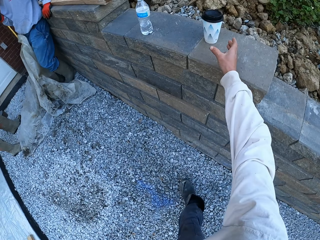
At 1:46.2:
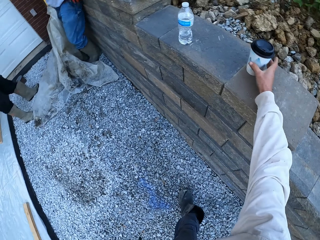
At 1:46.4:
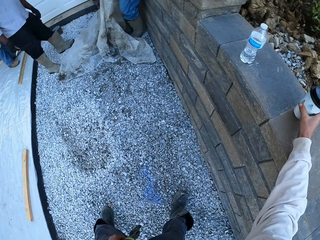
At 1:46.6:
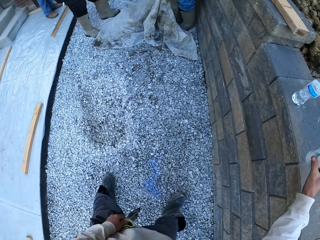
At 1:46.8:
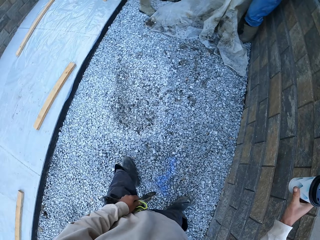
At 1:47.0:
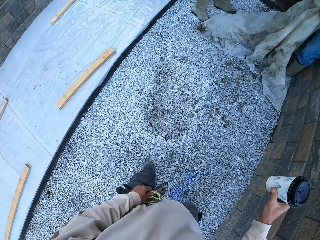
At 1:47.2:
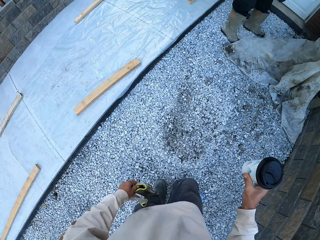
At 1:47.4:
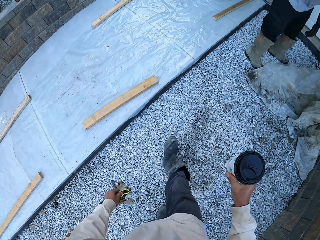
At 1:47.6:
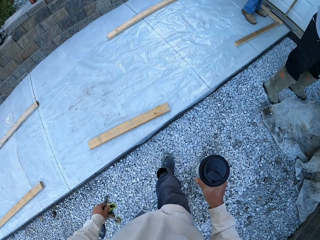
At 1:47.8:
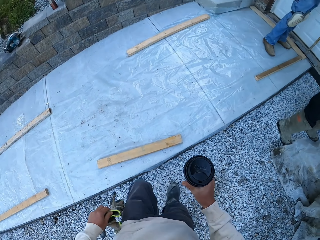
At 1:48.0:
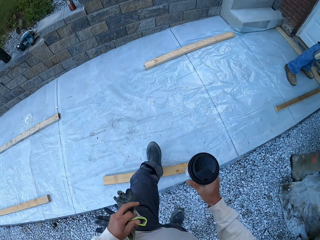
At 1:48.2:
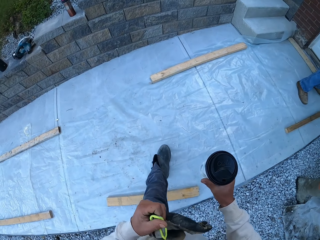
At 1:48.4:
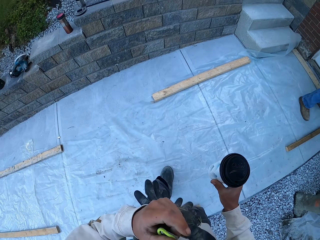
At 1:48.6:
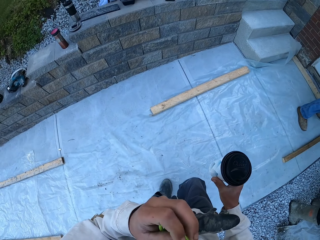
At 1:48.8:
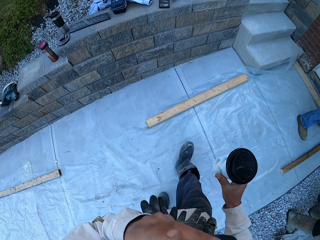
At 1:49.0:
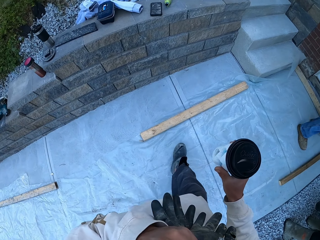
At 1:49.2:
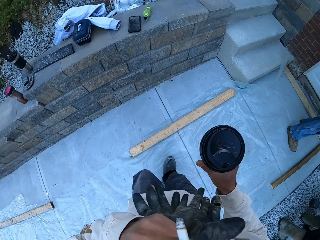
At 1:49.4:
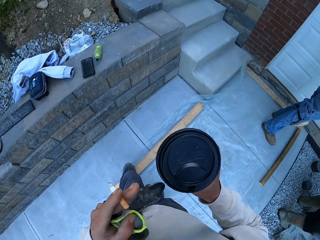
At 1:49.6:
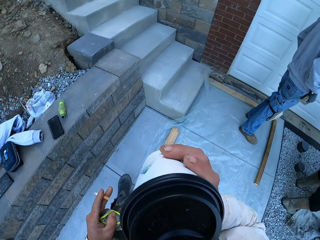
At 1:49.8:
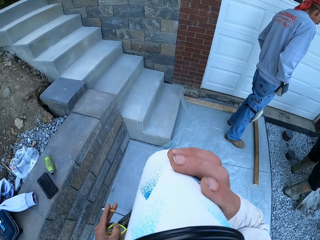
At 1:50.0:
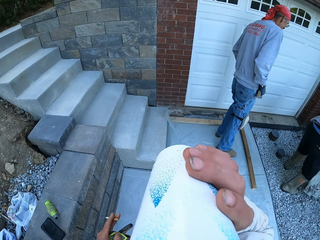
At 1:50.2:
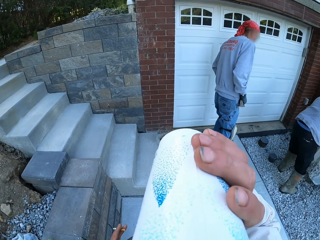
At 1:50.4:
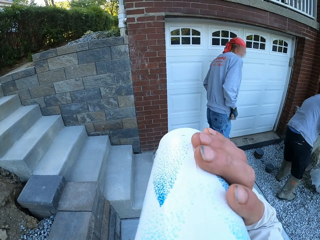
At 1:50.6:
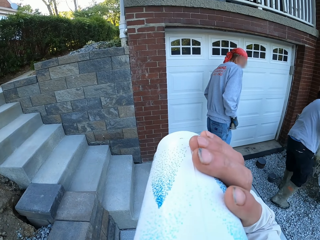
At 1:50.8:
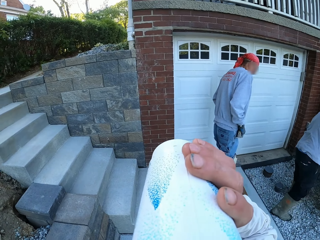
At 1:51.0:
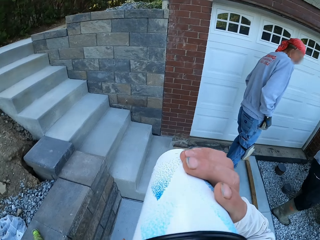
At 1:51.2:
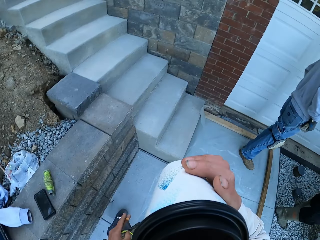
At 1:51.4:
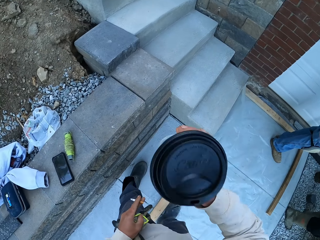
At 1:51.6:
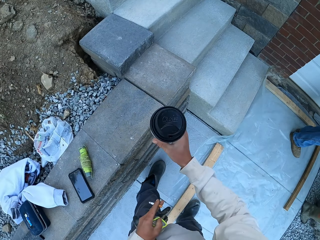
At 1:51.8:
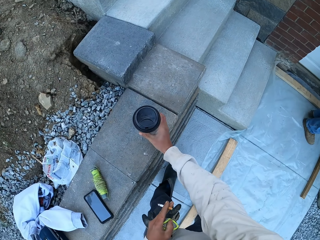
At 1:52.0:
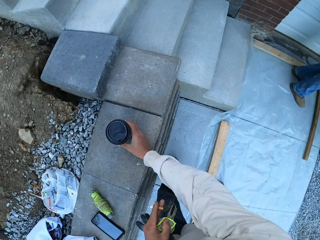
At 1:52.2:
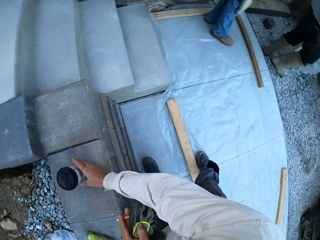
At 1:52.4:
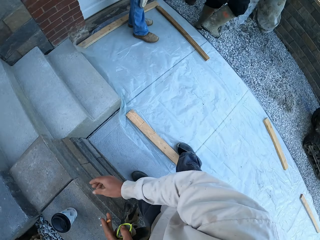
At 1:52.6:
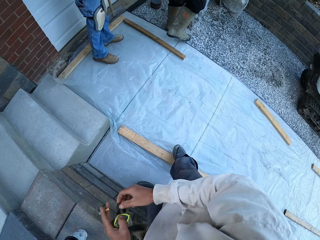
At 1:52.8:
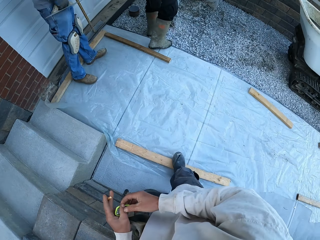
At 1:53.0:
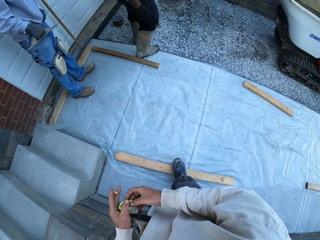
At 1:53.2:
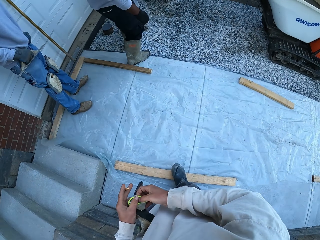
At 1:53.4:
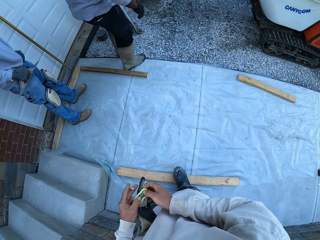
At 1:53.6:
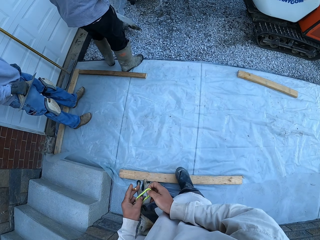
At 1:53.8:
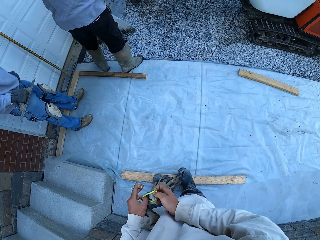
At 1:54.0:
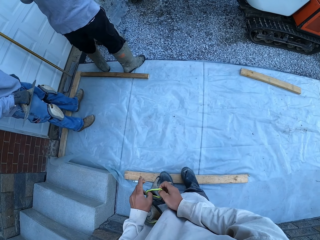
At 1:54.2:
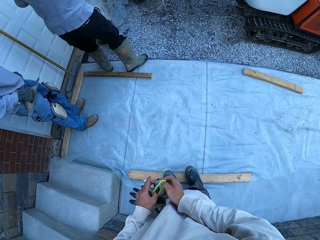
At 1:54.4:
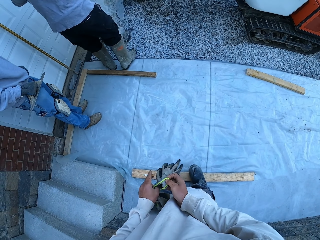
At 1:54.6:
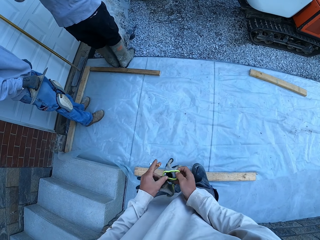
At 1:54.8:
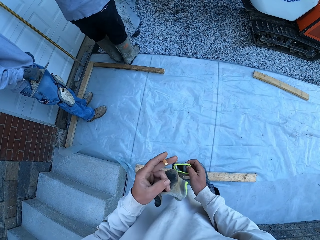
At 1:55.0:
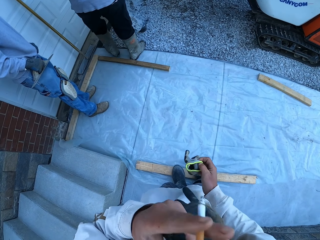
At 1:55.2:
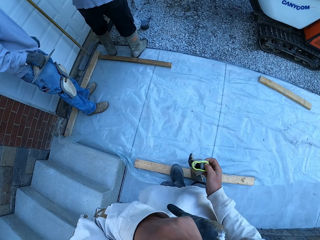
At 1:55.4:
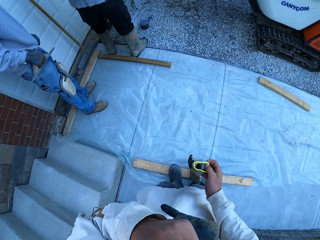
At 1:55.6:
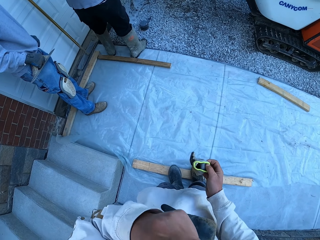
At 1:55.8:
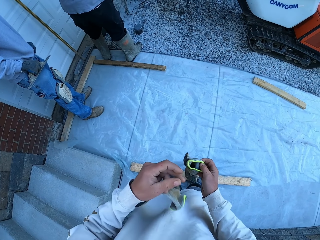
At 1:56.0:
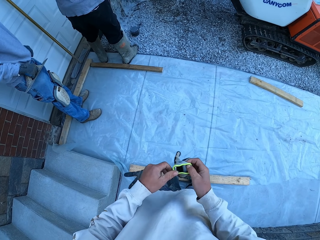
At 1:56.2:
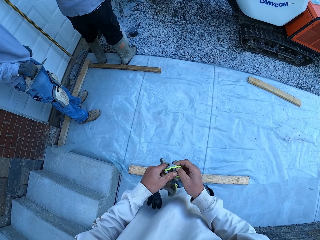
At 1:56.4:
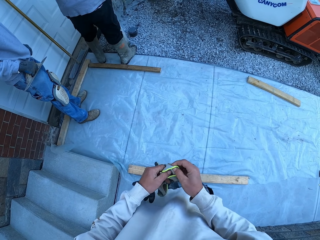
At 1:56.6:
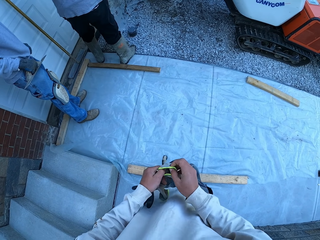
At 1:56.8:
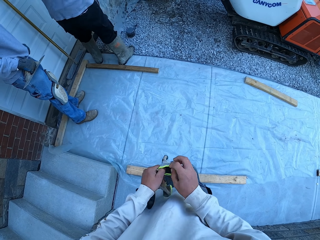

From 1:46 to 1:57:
The camera wearer picks up a coffee cup. They look around and walk around. They drink the coffee. They put the coffee cup down and look around. They smoke a cigarette and put the cigarette in the mouth.

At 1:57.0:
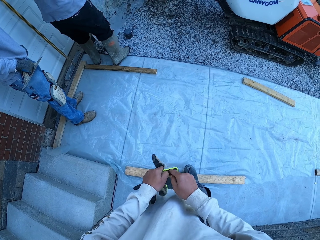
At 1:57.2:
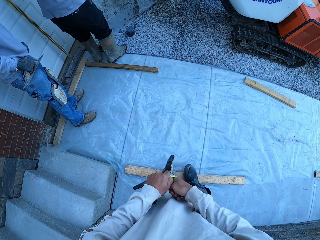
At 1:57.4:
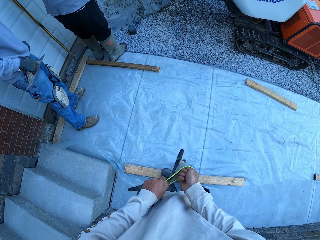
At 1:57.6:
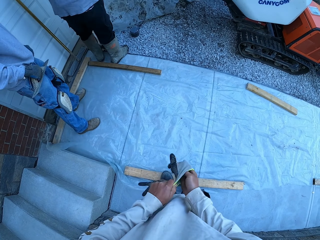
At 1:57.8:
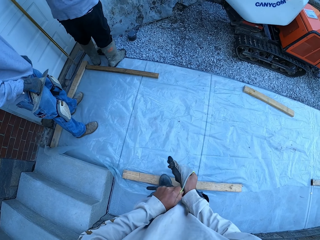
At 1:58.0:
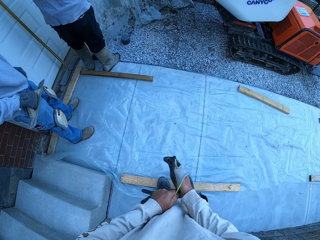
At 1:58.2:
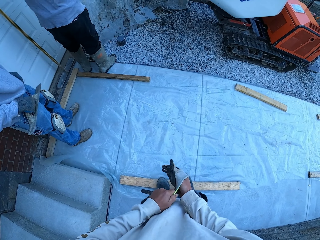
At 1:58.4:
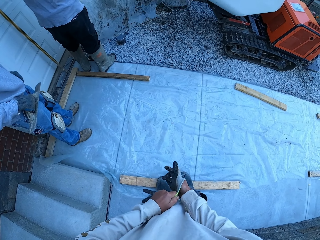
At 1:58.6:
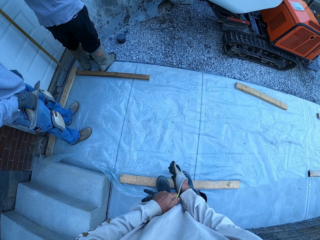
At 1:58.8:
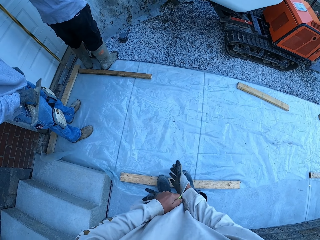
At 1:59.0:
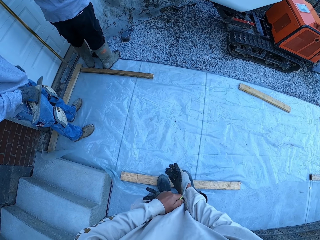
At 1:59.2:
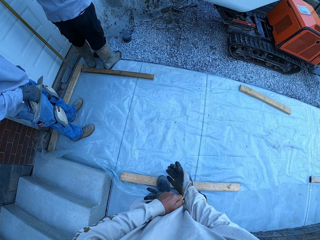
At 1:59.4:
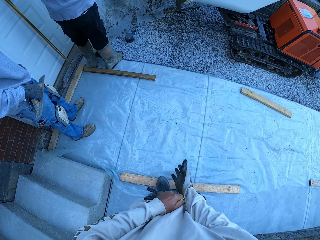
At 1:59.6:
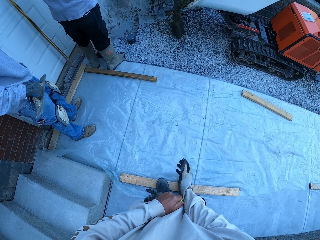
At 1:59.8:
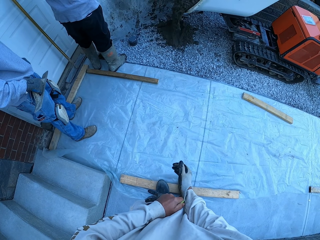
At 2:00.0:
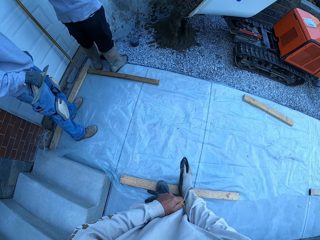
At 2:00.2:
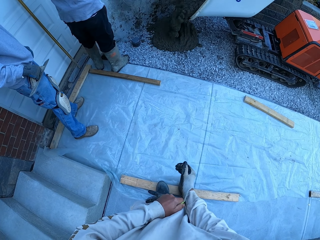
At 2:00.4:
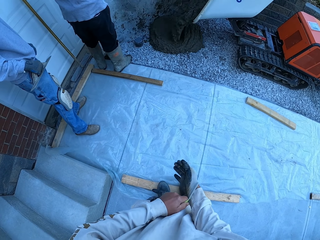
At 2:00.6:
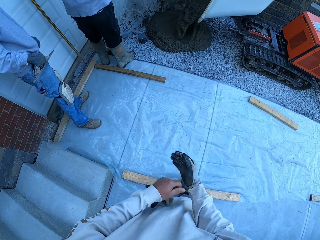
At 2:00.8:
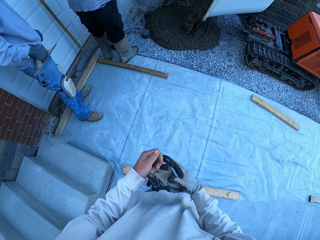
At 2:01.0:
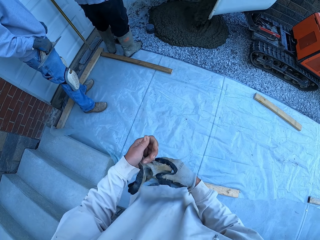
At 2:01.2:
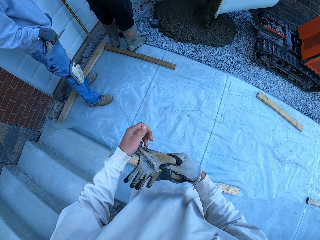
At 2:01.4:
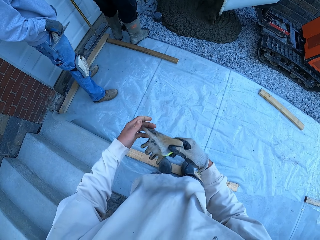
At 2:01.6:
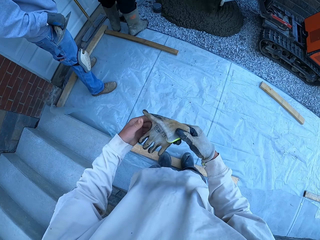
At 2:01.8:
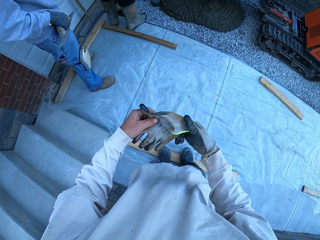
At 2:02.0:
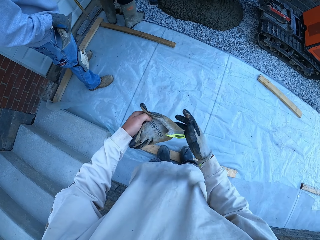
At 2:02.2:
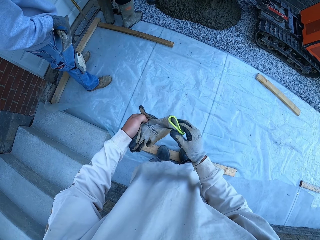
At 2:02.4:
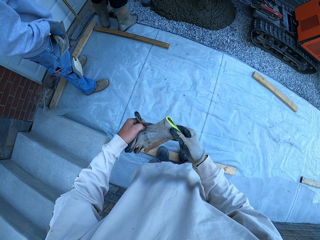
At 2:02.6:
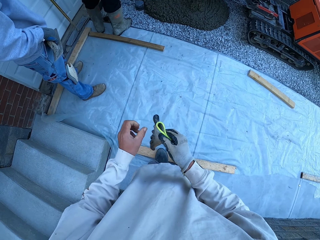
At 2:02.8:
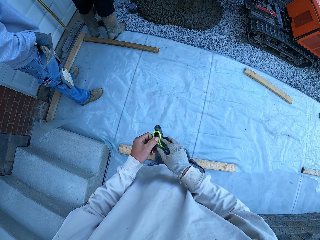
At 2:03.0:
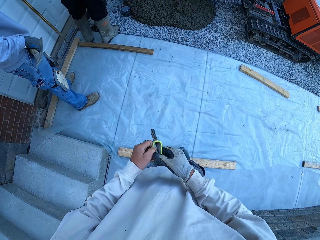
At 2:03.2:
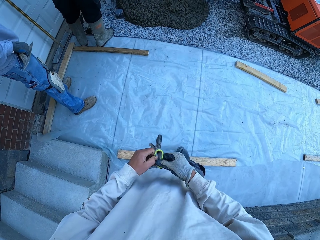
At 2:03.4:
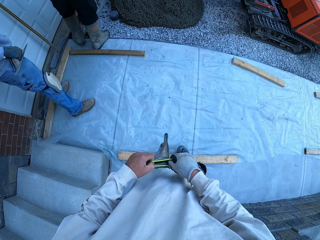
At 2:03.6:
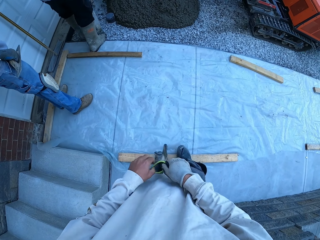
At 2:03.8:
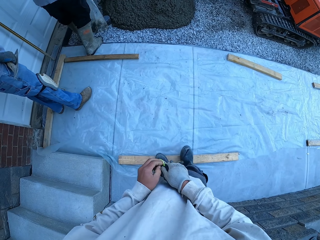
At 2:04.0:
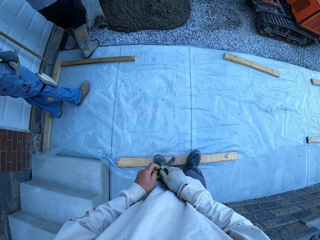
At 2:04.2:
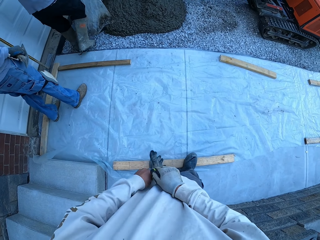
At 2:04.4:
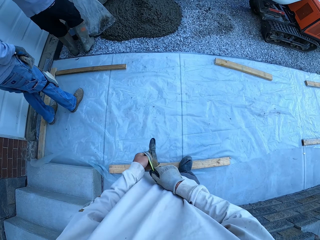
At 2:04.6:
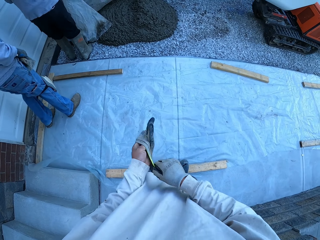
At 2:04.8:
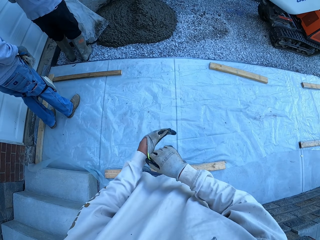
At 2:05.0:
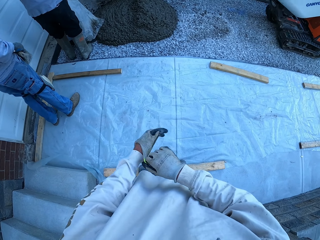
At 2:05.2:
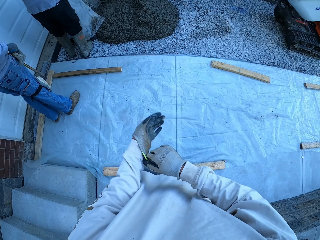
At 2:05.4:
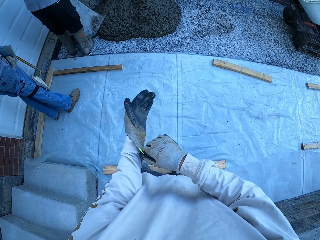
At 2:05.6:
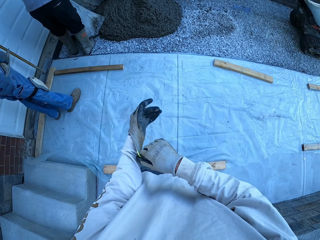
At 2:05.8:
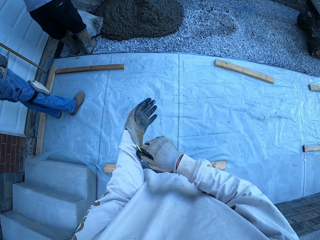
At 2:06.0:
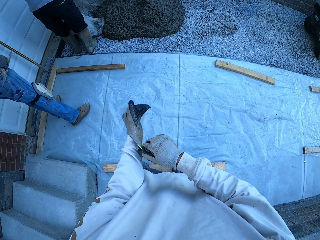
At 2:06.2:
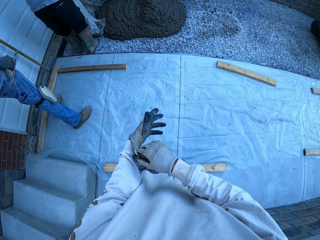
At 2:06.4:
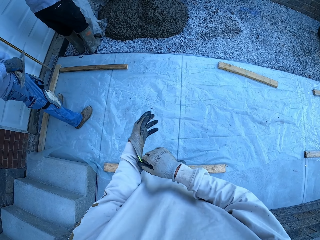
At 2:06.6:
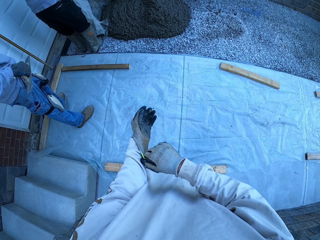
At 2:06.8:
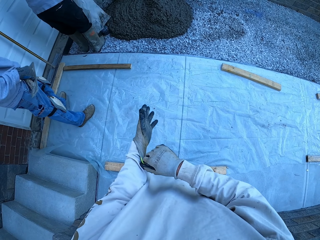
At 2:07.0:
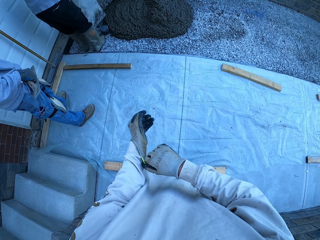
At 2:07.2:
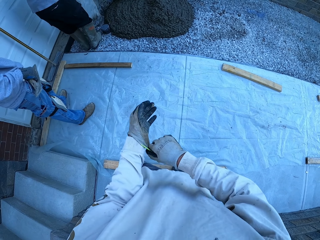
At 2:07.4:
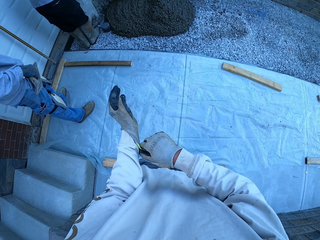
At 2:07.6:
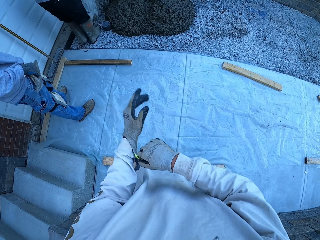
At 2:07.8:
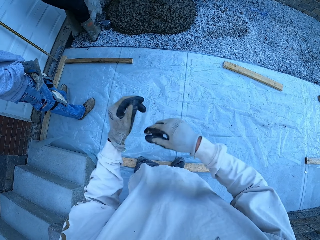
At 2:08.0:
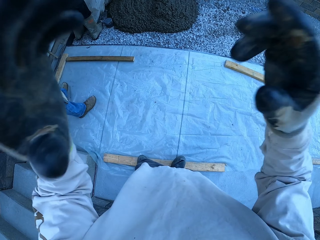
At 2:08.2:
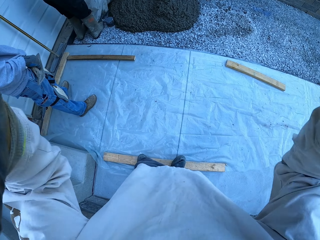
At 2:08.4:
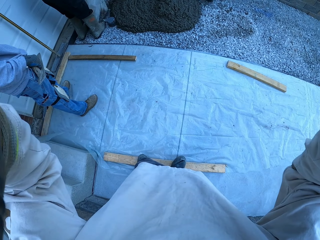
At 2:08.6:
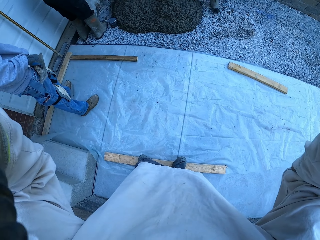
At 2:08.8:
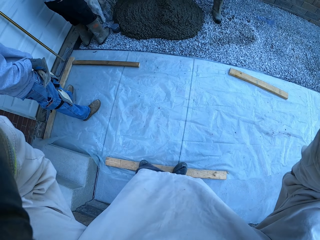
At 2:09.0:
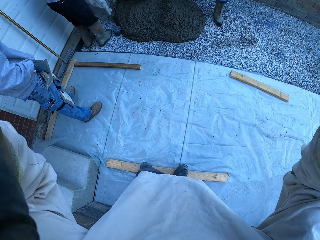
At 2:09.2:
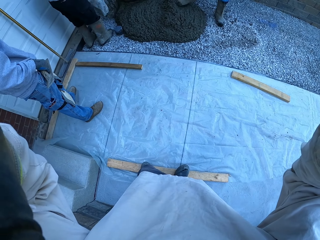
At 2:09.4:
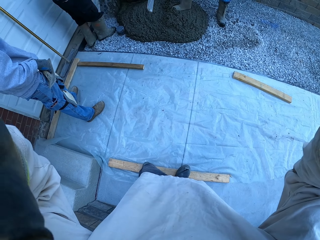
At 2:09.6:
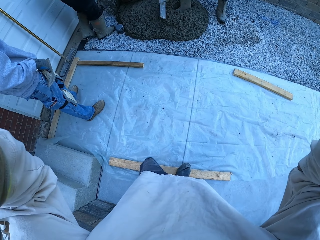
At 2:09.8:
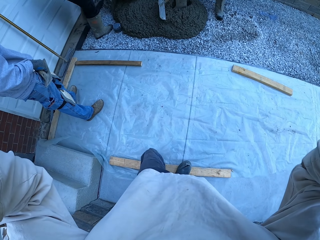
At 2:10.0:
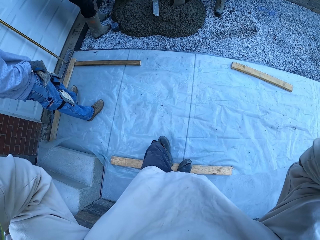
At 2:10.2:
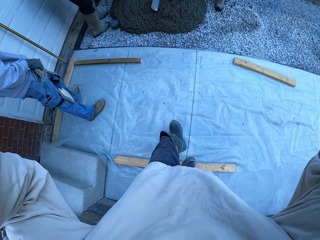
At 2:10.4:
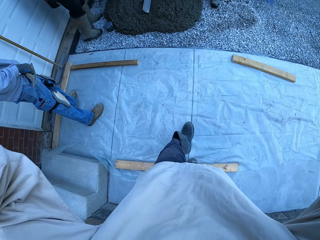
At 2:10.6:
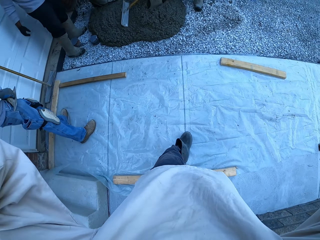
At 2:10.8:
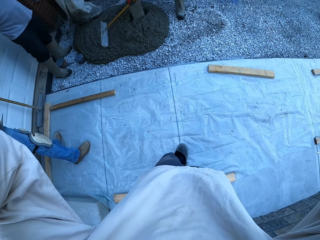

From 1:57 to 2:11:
The camera wearer puts on the gloves. A person pours the concrete. The camera wearer puts on the gloves. They hold the camera. They lift the hands up.
